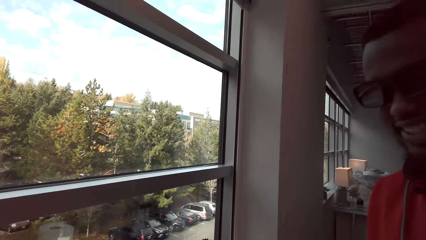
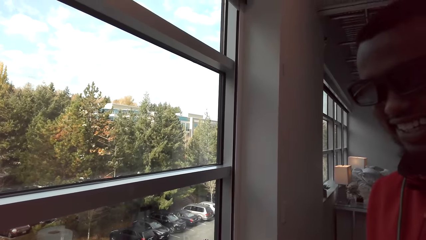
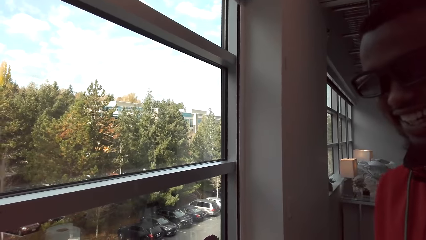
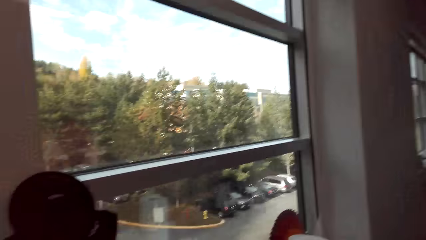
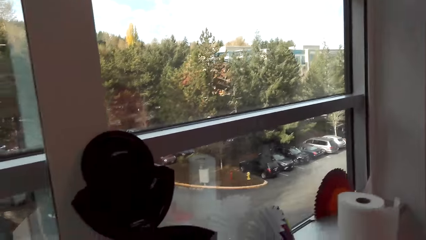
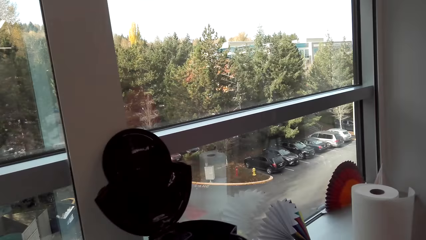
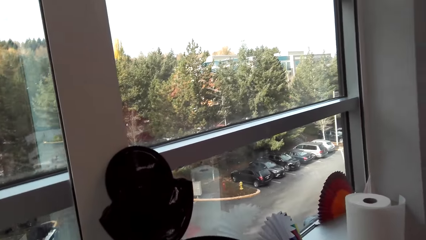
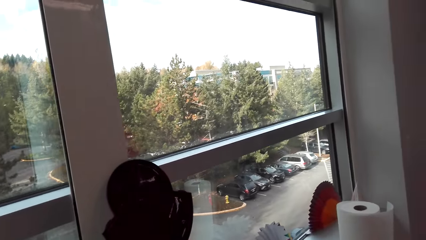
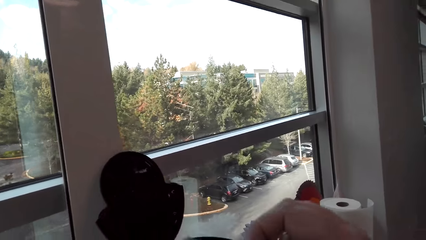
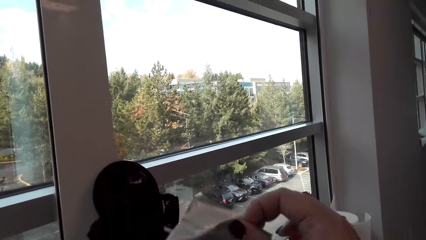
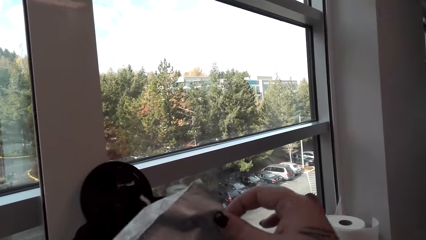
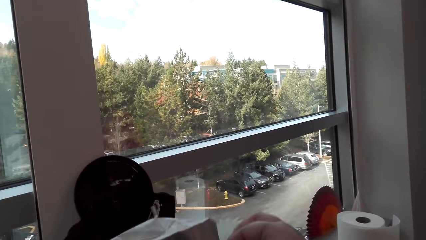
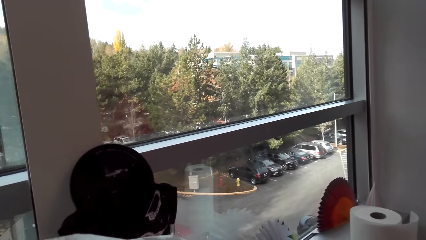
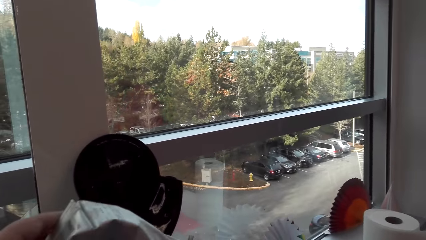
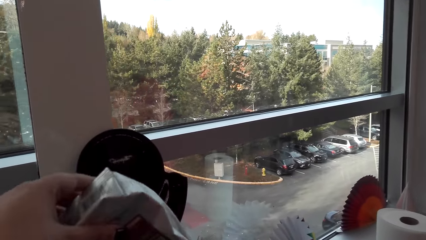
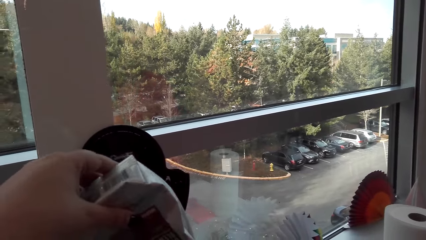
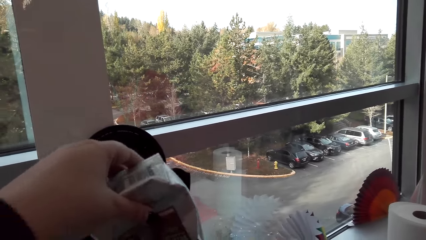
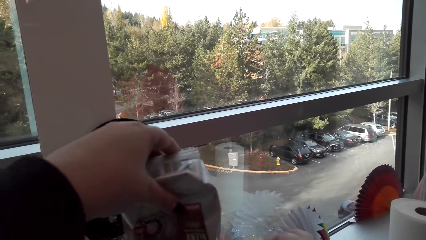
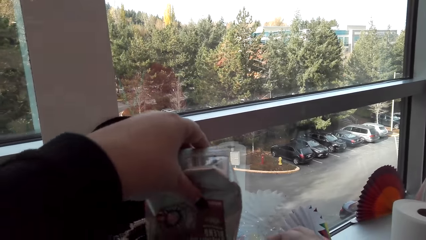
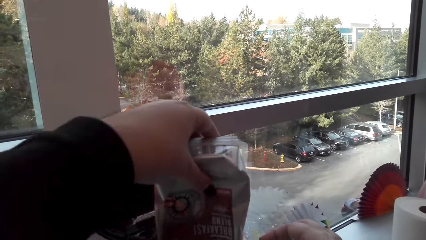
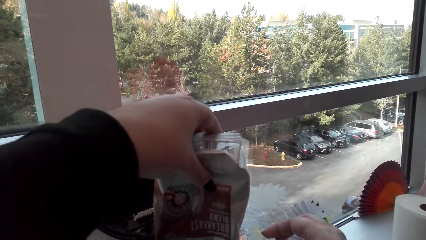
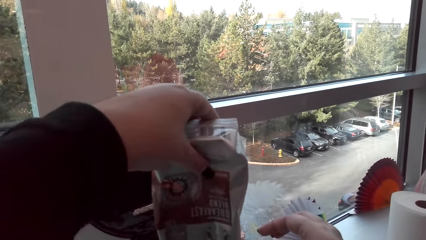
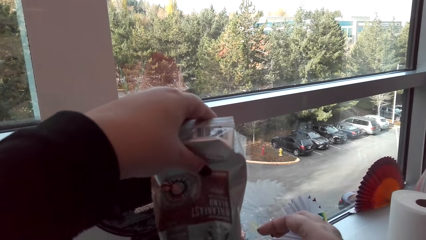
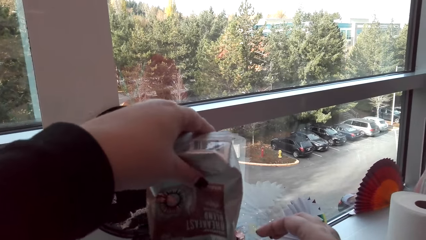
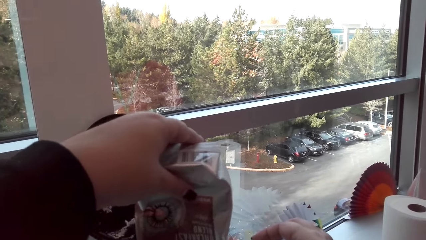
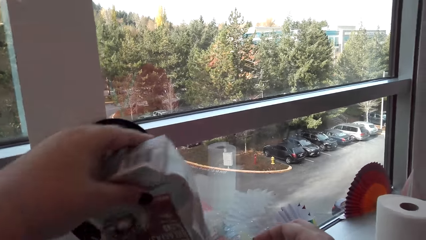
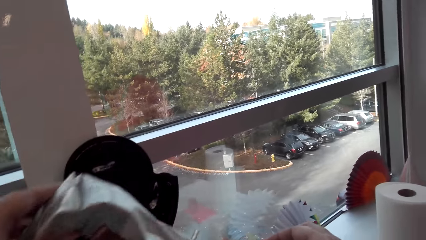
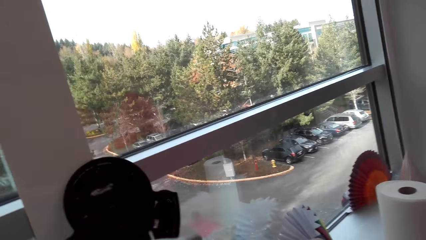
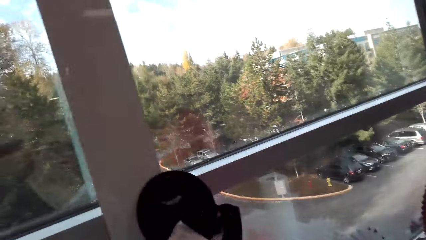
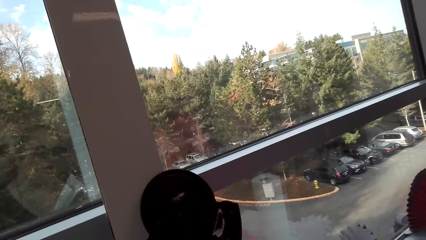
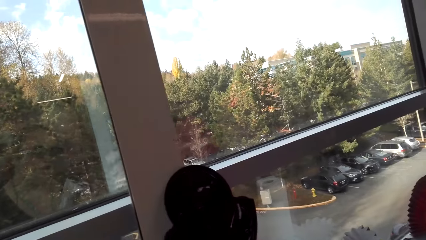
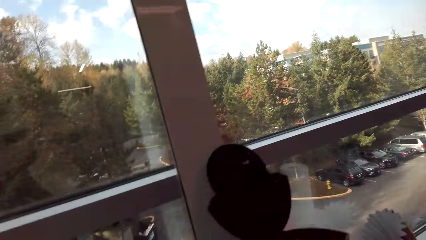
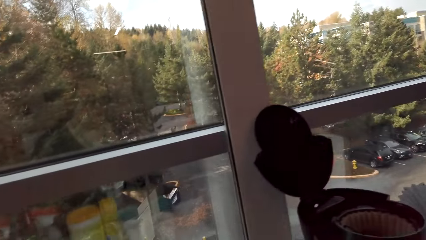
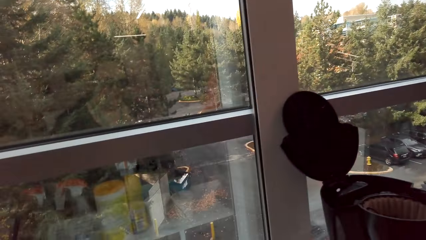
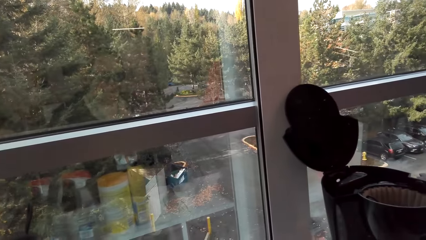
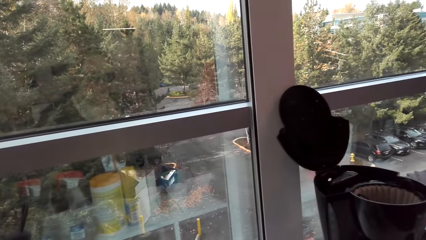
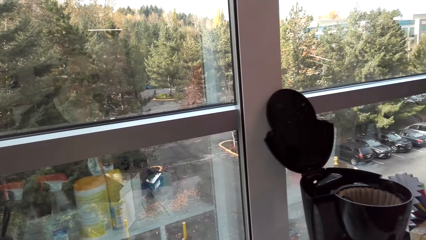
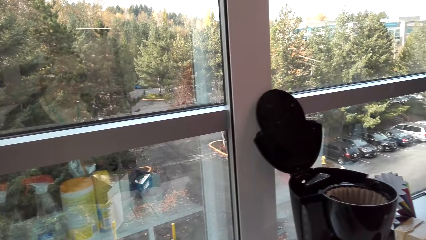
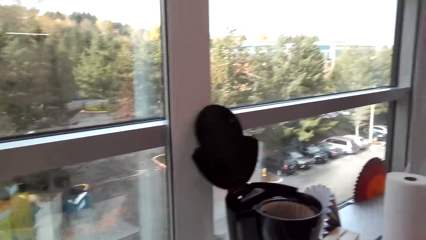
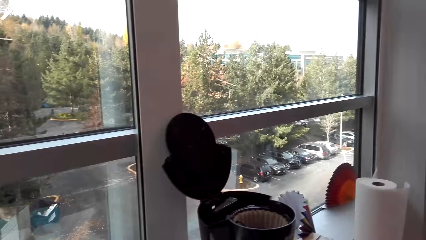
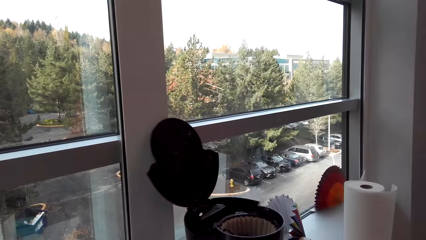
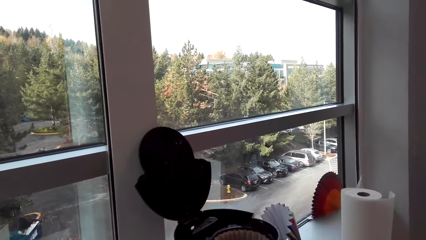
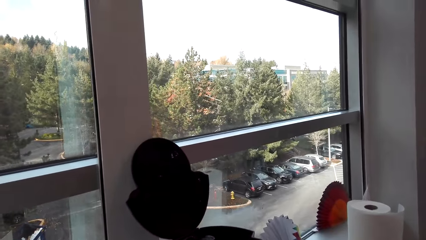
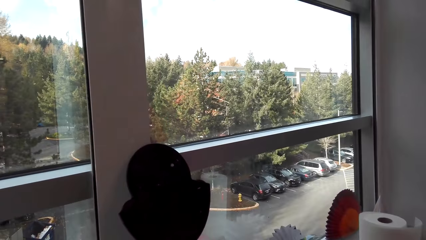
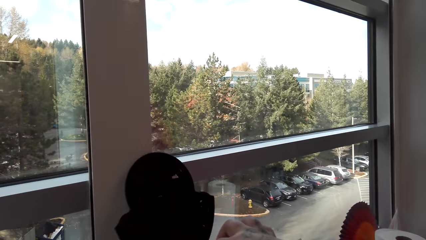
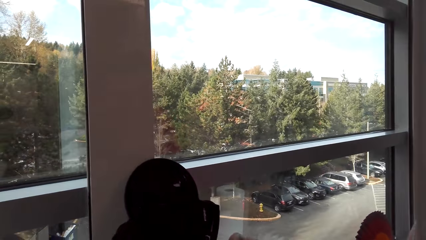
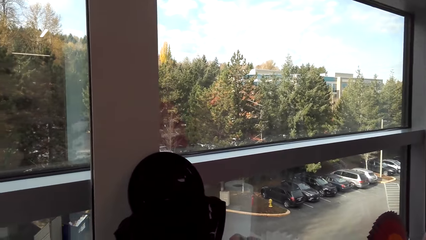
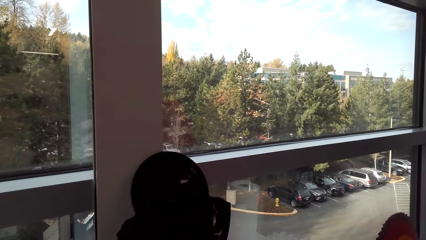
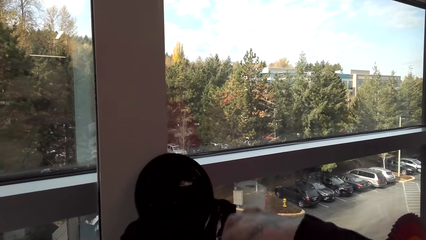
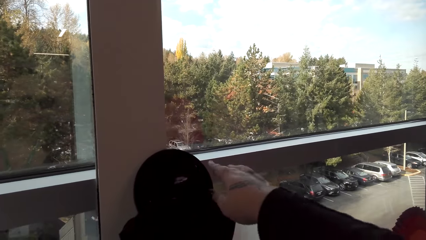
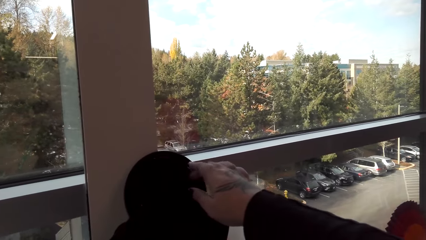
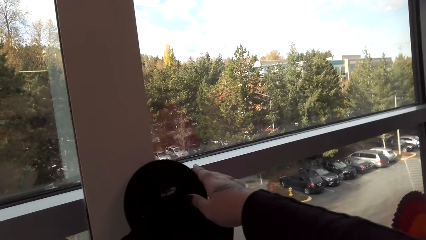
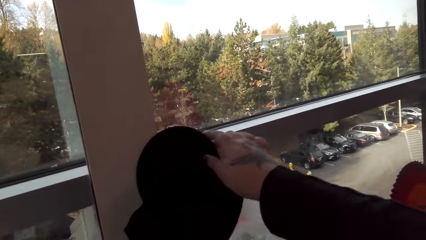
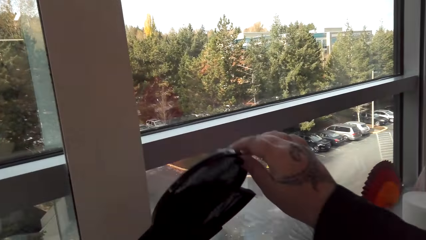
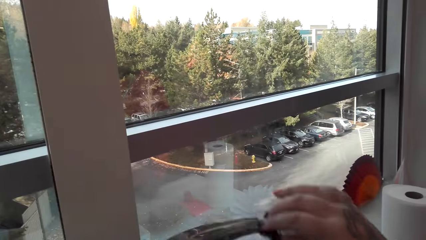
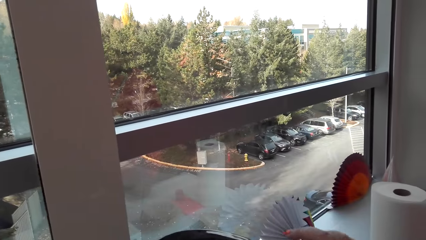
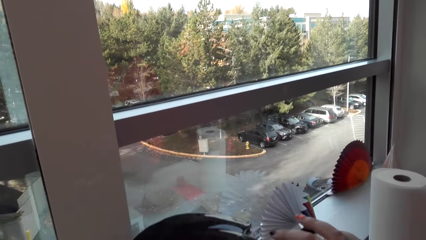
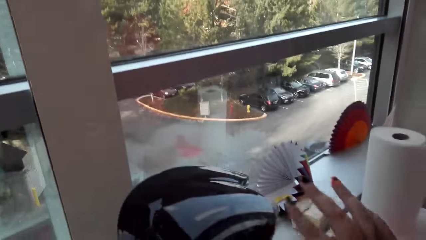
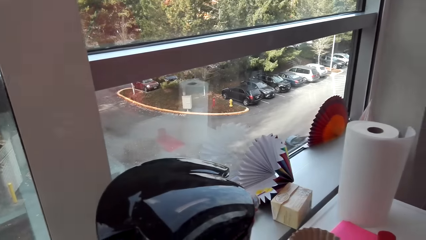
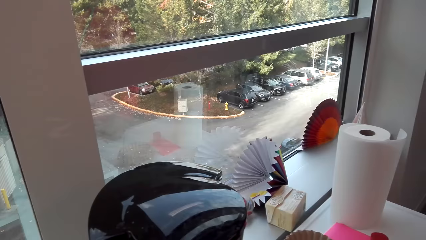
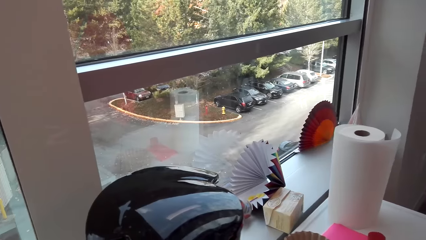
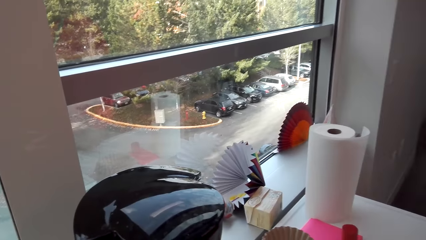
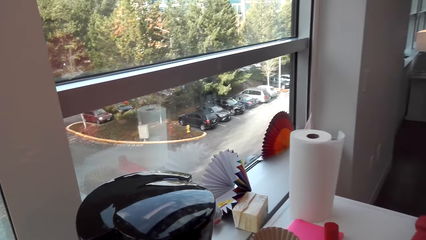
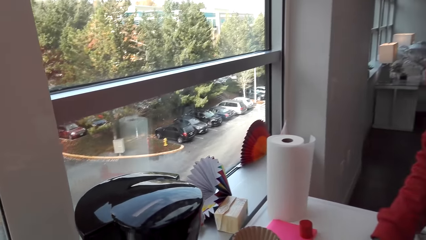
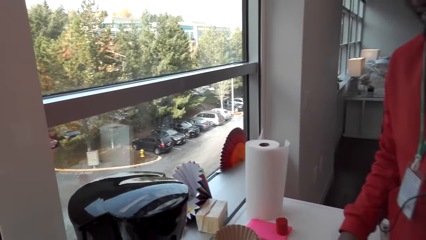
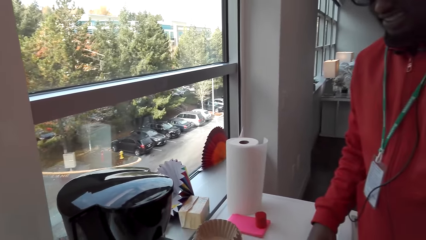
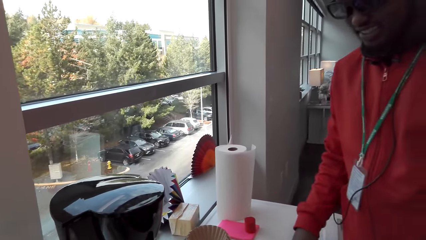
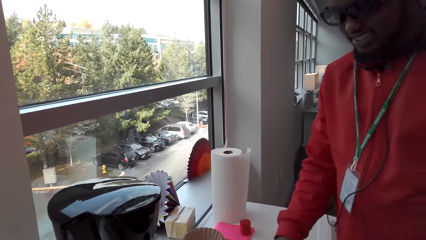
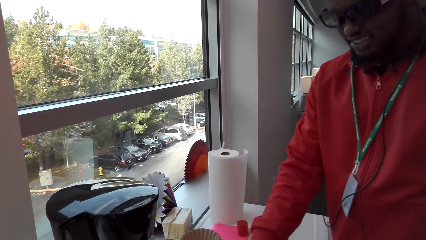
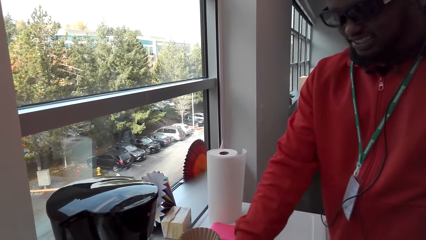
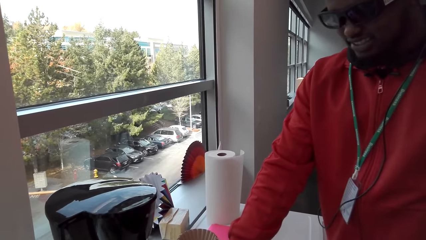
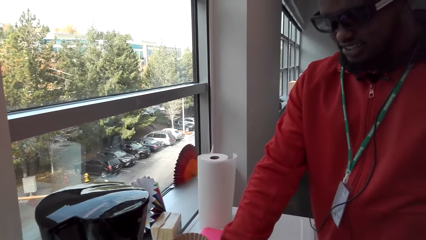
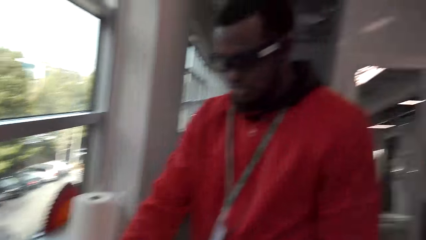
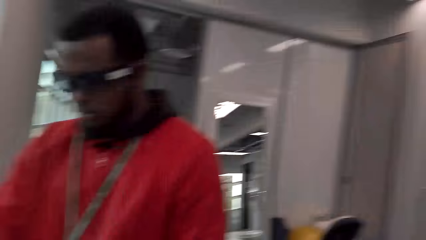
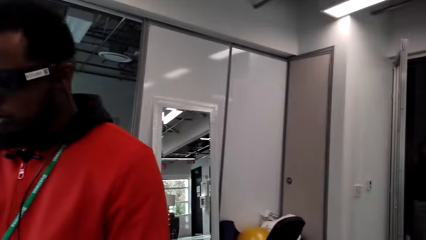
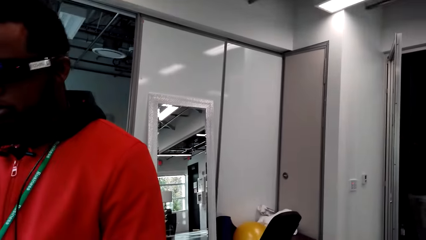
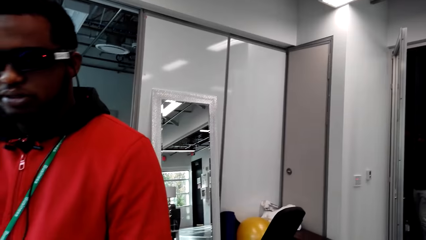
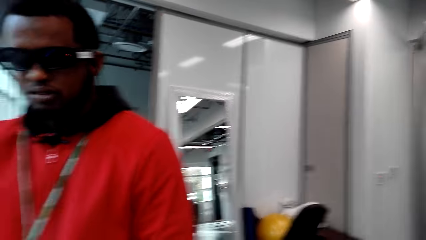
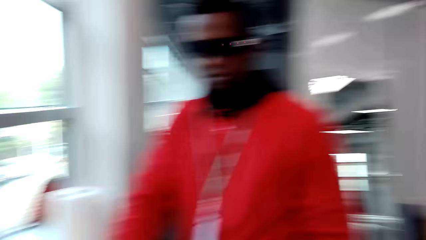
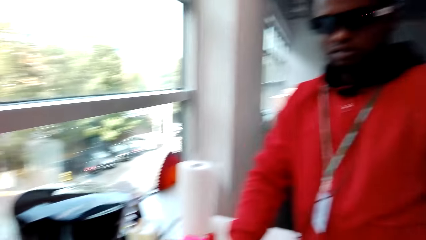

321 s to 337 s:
The camera wearer talks and laughs. They pour coffee granules into the dripper rack. They talk with a man. They close the lid of the coffee maker. Another man talks with the camera wearer and talks with the first man. The camera wearer looks aside and talks.
